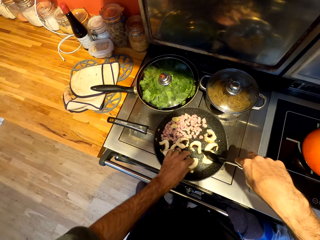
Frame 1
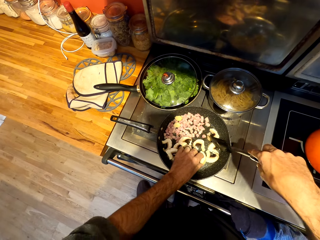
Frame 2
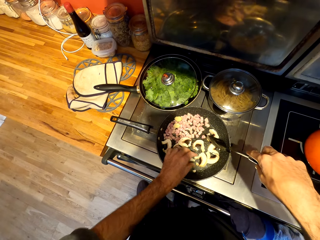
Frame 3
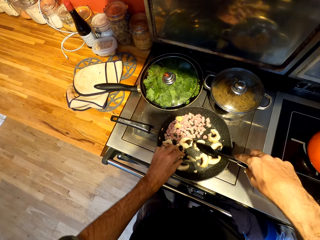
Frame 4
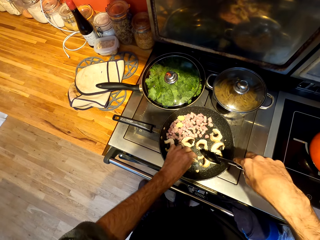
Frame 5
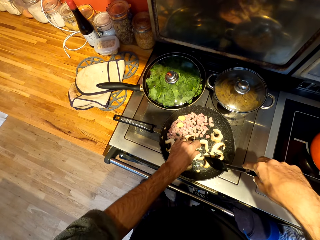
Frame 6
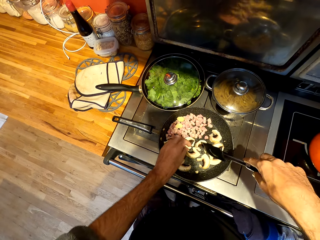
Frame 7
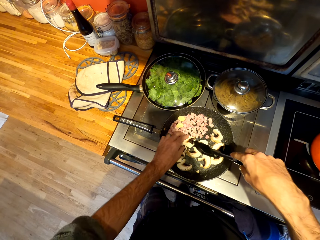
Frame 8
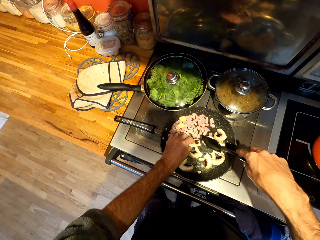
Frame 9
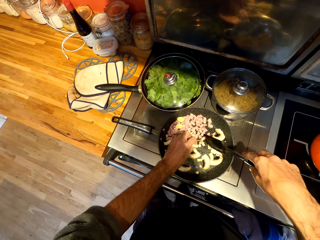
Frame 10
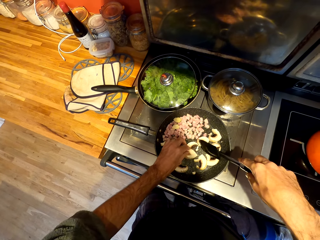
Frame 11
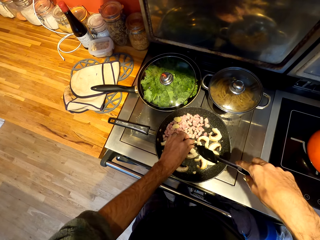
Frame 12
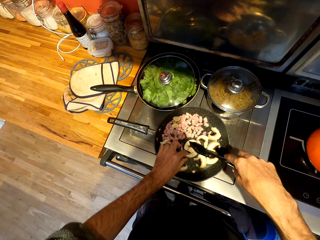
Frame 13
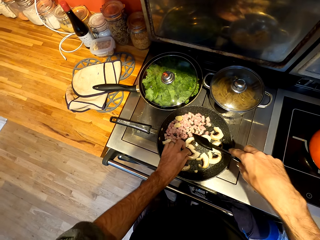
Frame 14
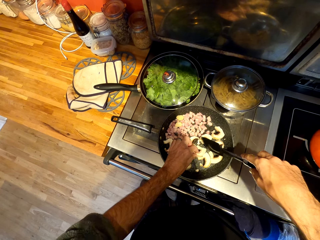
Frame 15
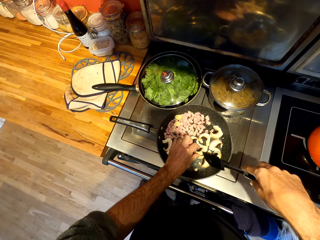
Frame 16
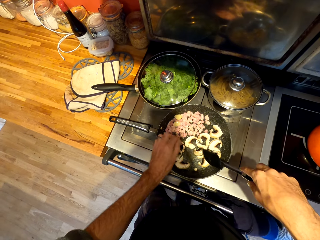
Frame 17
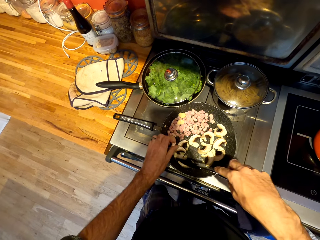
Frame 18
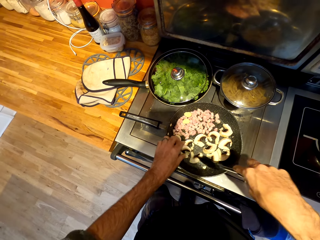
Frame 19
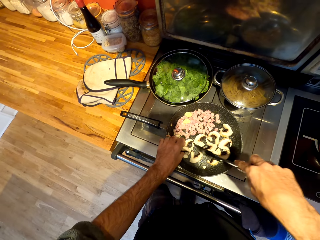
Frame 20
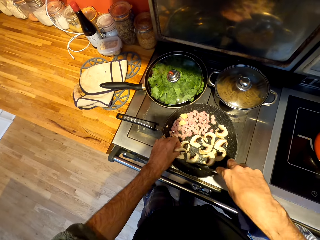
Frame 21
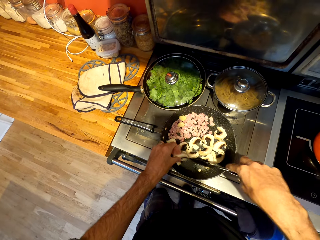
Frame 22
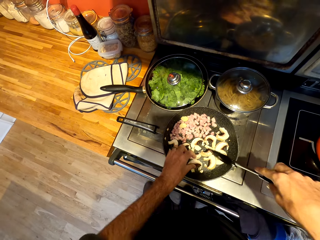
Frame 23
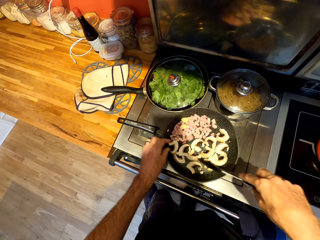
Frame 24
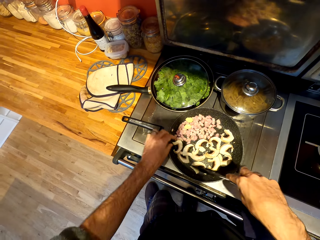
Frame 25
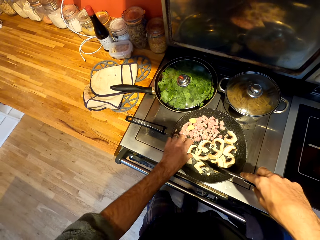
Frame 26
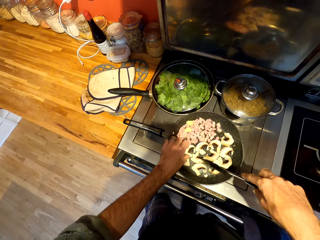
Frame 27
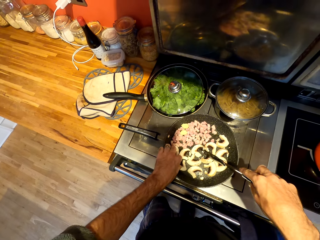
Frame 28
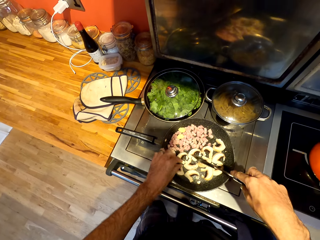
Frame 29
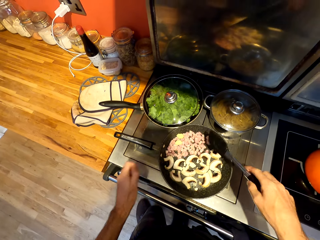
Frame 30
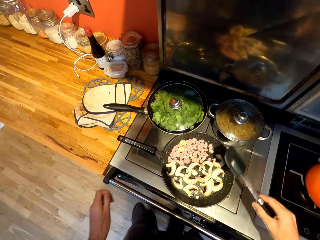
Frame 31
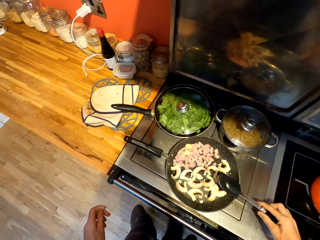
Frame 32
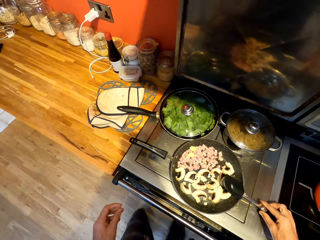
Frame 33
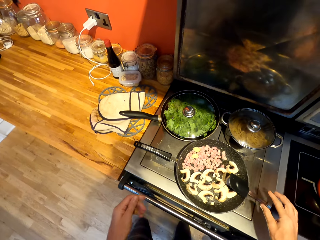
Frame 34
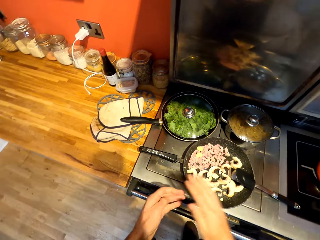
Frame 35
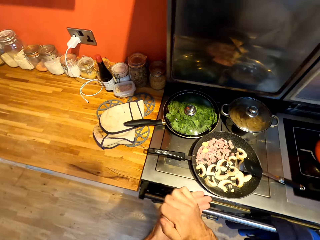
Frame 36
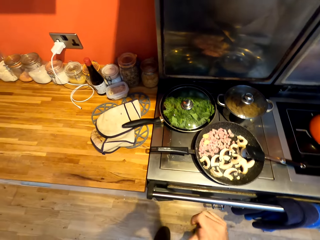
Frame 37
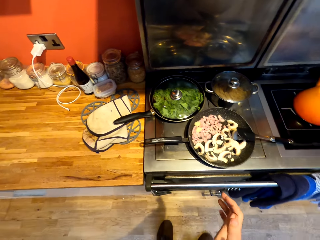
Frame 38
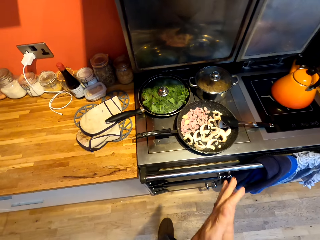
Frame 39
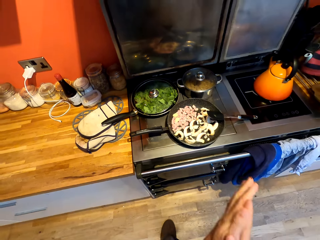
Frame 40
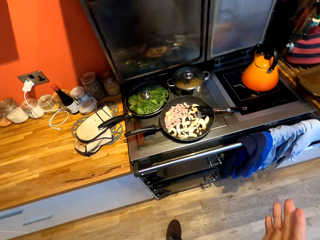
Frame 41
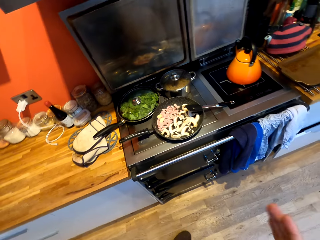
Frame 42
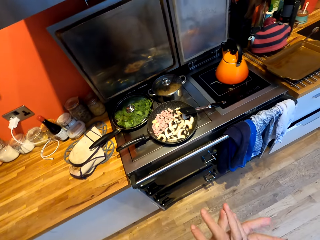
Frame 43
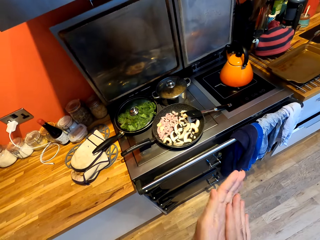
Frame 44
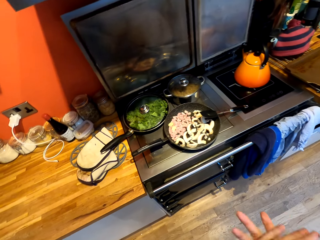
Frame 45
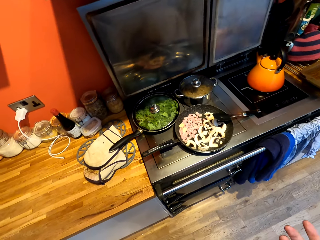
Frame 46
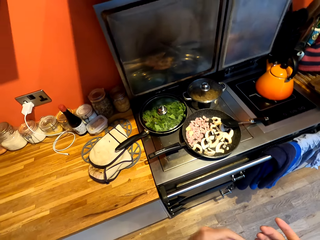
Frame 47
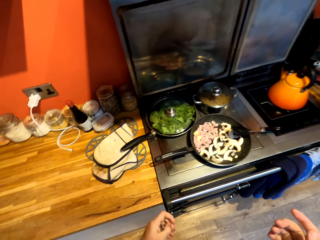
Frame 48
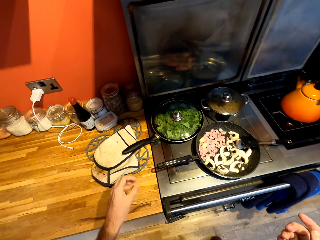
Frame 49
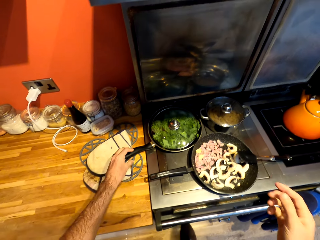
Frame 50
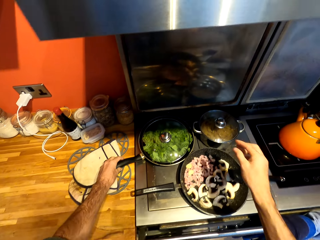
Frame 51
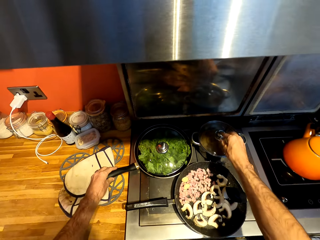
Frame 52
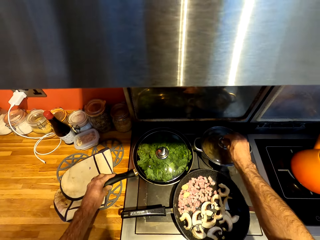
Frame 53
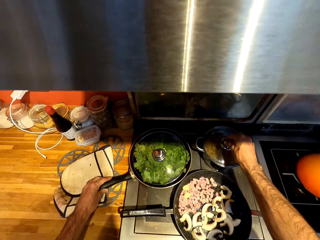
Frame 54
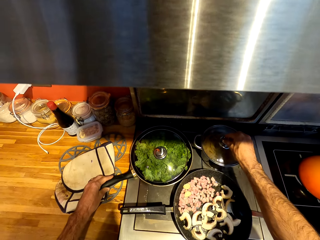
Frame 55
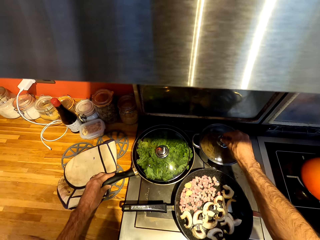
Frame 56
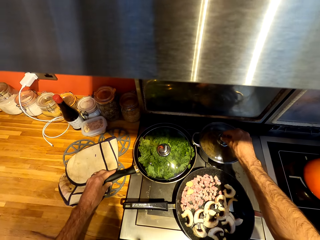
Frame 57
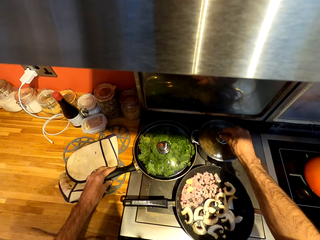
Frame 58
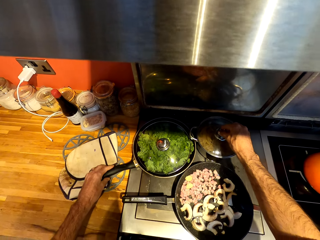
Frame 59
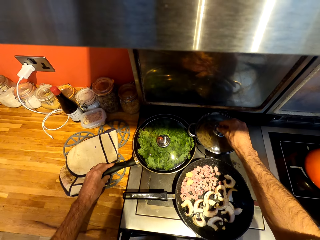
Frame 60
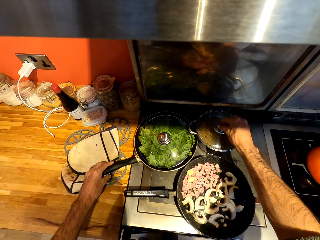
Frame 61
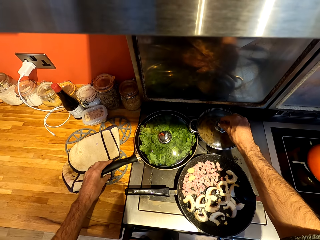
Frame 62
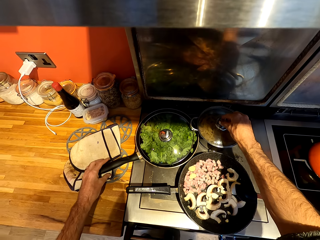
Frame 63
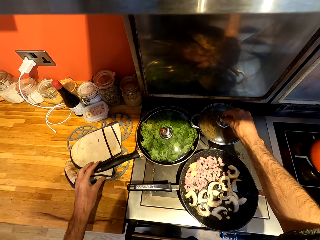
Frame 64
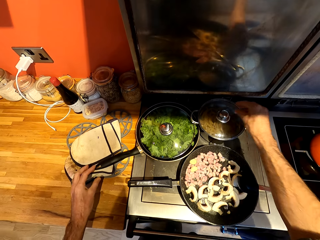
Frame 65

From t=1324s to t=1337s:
The camera wearer stirs mushrooms on a pan with a spatula. He flips the mushrooms on the pan with his hand. He puts down the spatula on the pan and rubs his hands. He drags the pan in the cooker. He looks around a kitchen and adjusts the pan and a cooking pot on the gas cooker.

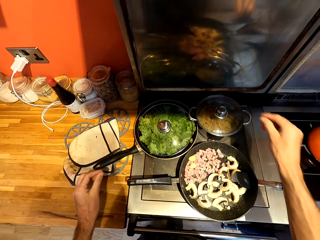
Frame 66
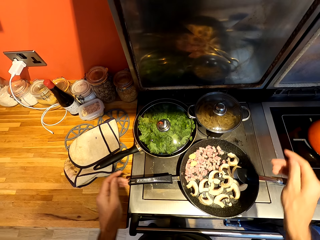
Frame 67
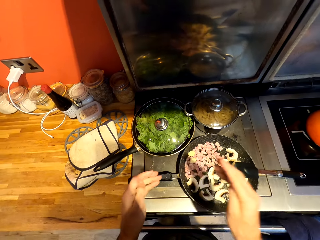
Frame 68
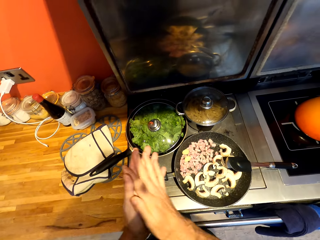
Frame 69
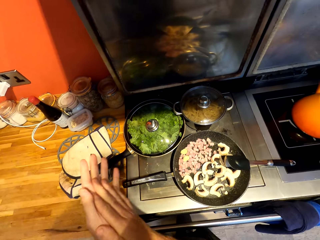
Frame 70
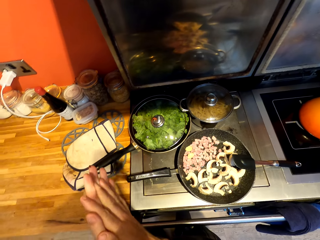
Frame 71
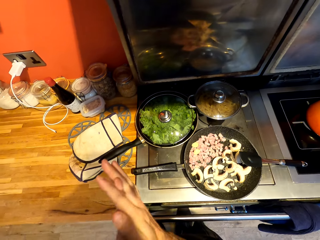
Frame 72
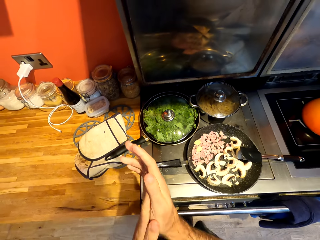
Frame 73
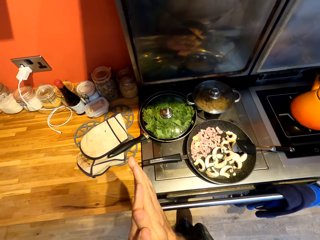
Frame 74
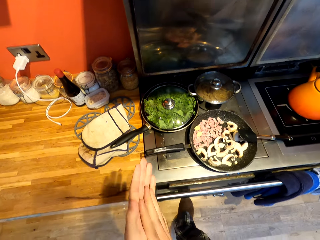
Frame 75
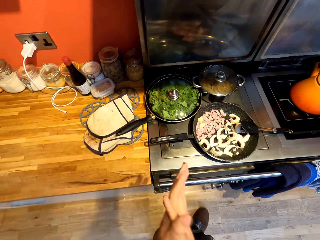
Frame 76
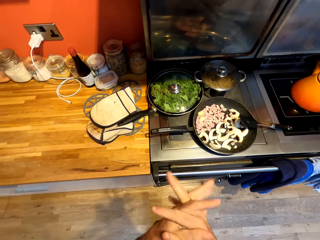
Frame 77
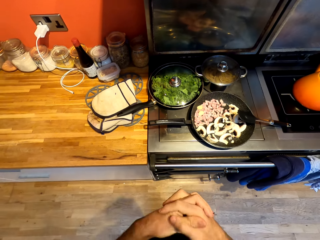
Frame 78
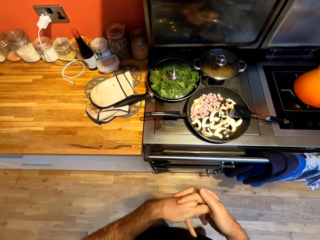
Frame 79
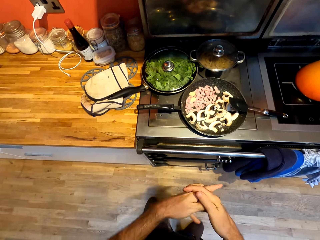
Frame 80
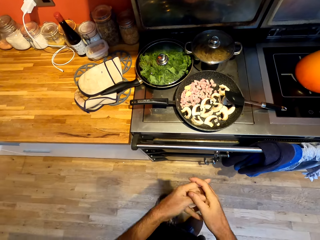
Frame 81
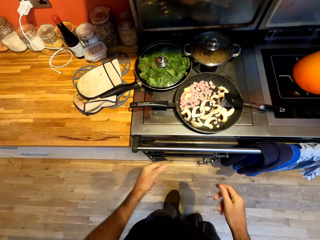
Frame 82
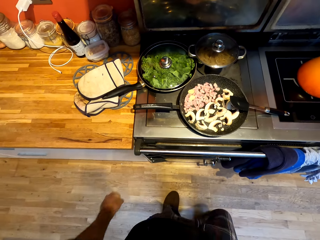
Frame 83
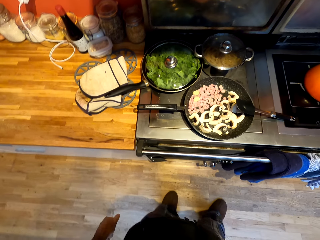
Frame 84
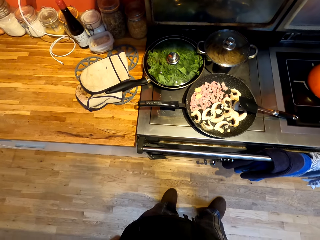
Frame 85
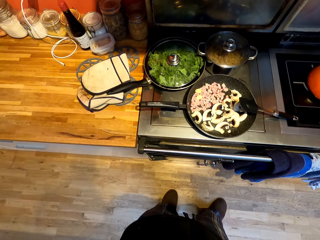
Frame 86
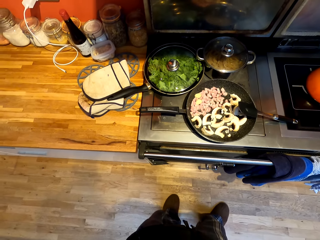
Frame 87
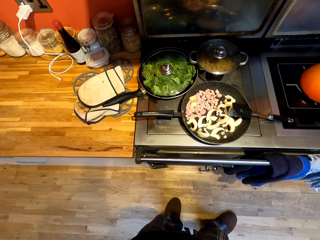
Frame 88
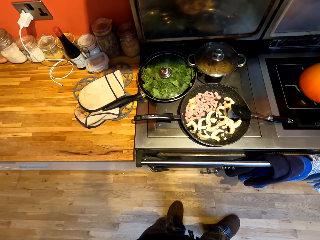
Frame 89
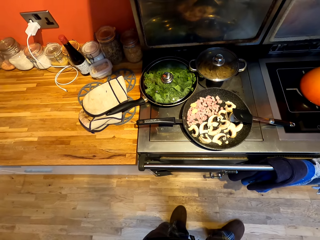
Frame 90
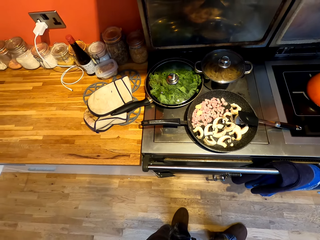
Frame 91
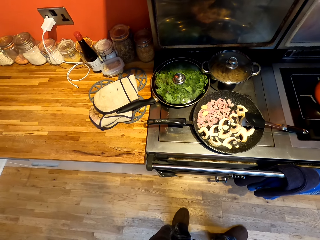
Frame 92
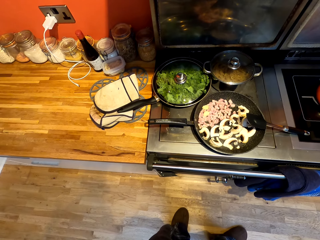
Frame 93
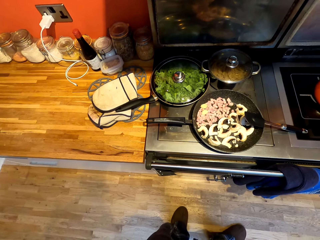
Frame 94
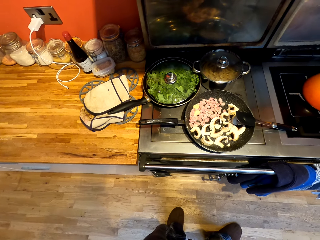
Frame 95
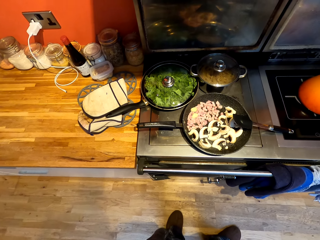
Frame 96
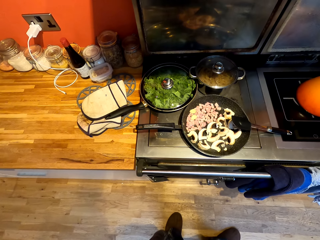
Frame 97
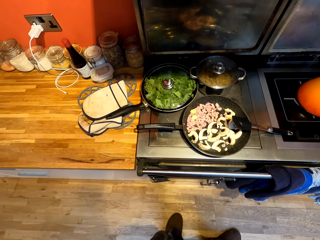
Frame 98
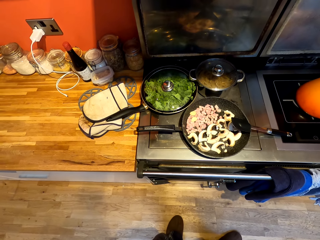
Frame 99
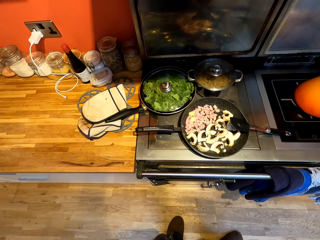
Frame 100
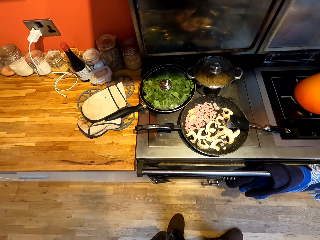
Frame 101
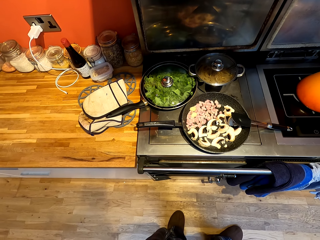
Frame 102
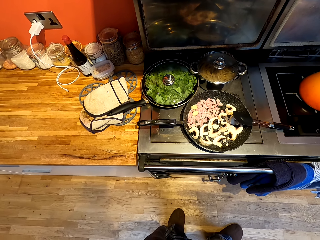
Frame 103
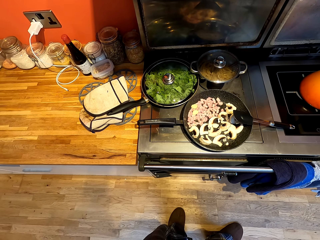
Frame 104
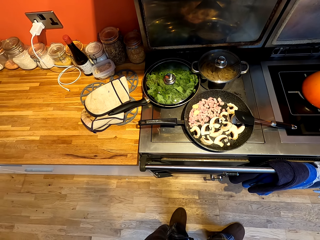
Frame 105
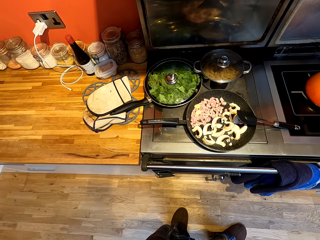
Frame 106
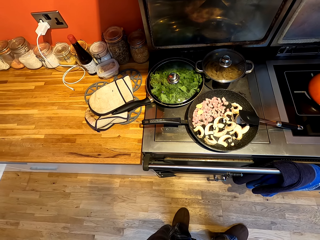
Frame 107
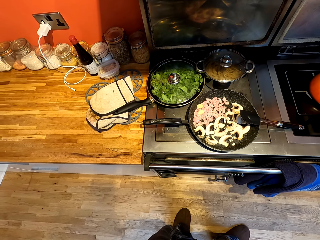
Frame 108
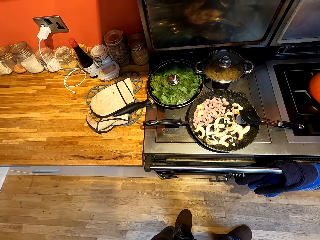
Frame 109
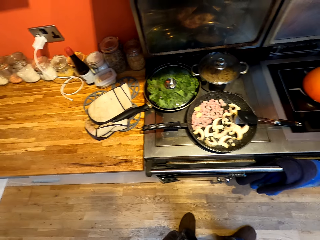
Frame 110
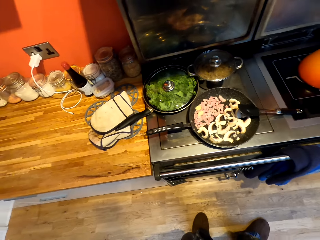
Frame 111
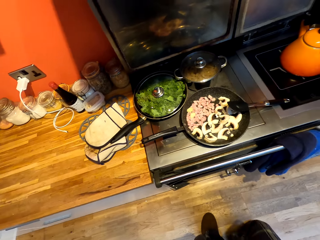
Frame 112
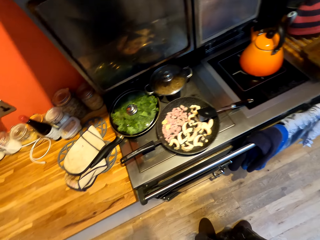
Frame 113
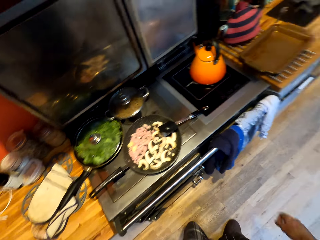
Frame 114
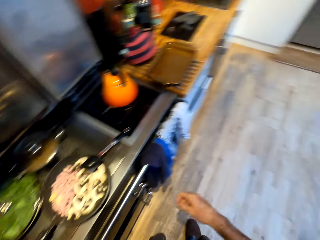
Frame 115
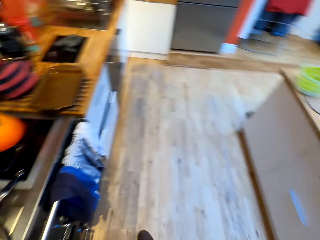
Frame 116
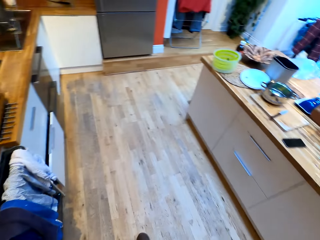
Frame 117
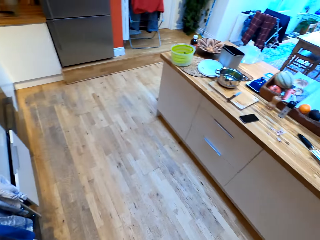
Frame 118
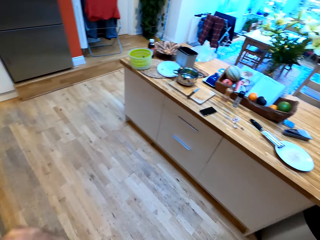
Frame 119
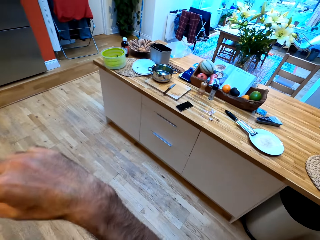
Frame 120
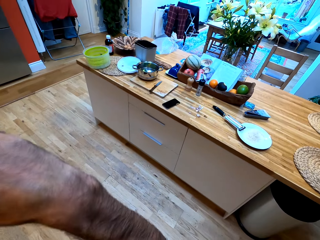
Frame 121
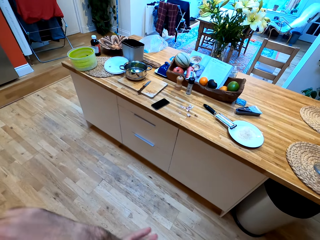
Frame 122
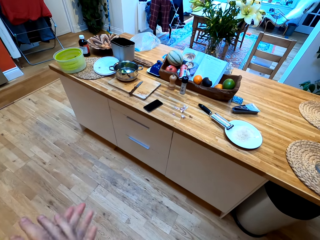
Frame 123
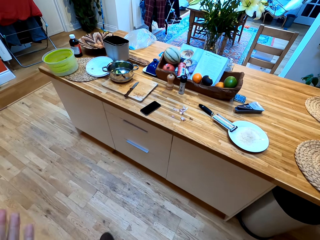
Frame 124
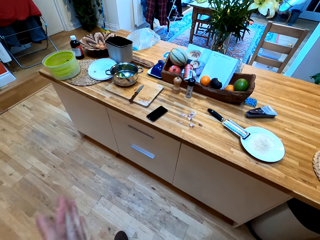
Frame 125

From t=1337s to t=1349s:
The camera wearer rubs his hands. He looks around a kitchen and walks around the kitchen.
